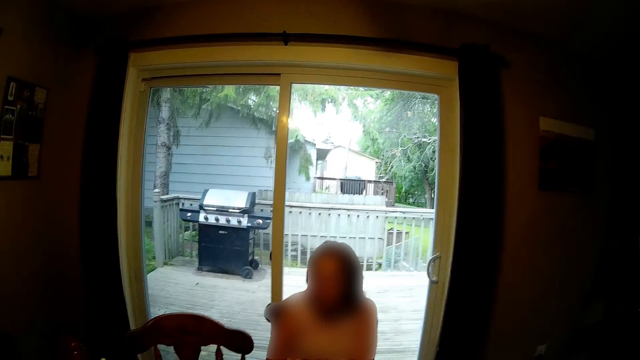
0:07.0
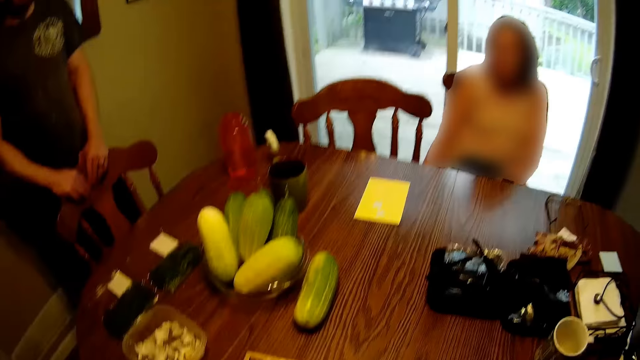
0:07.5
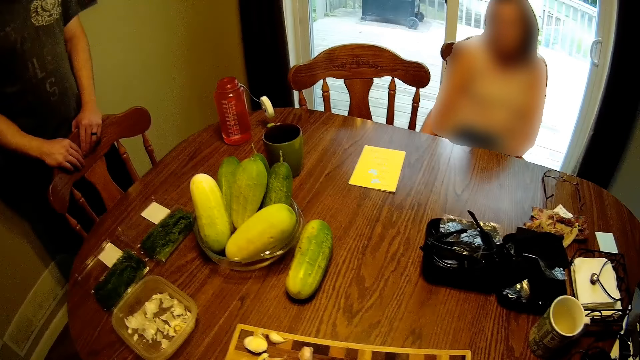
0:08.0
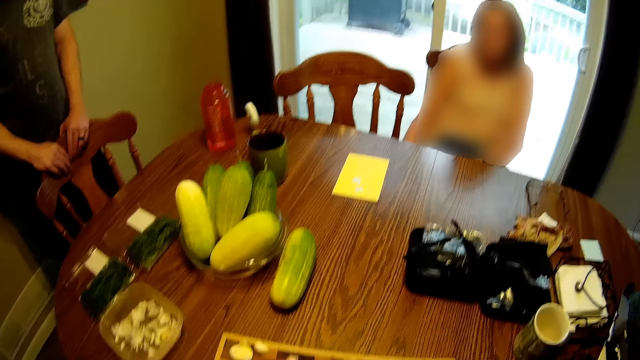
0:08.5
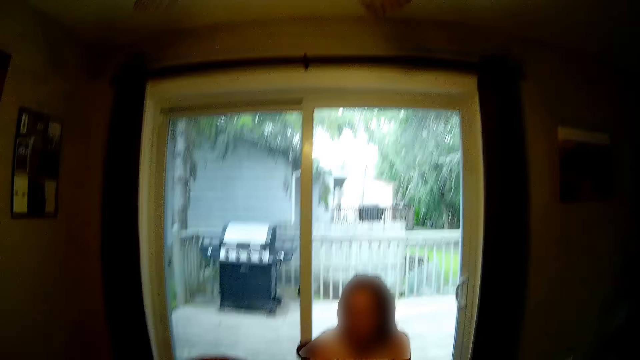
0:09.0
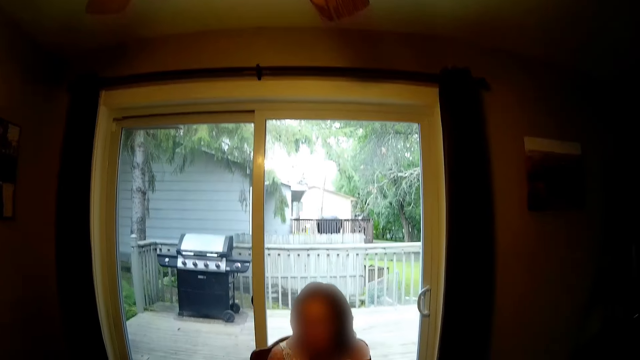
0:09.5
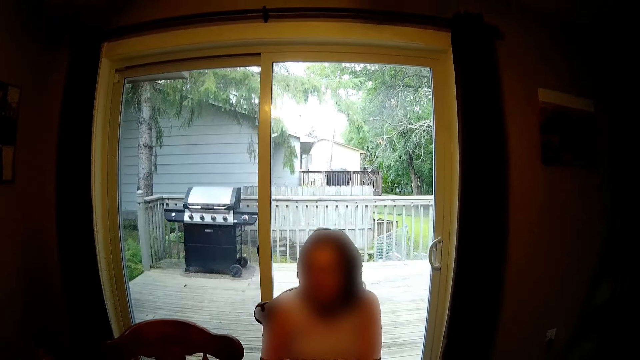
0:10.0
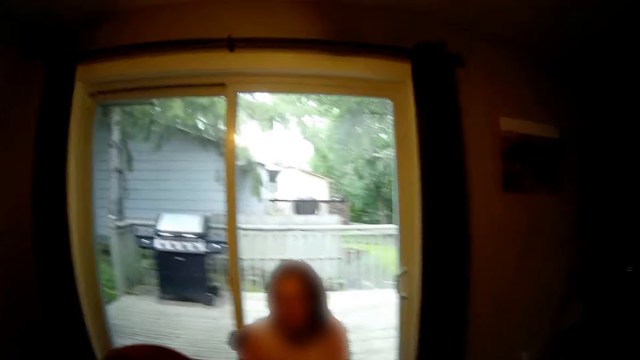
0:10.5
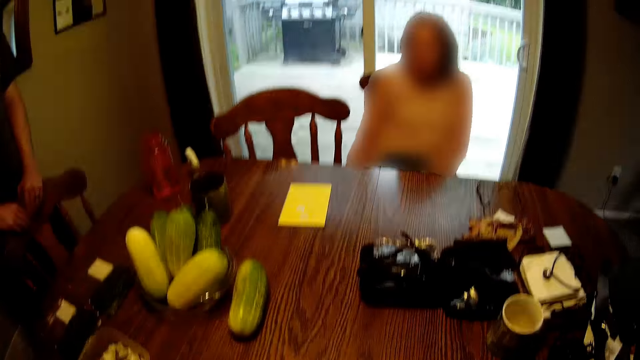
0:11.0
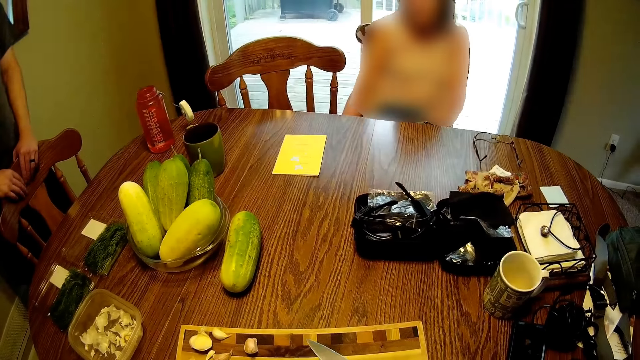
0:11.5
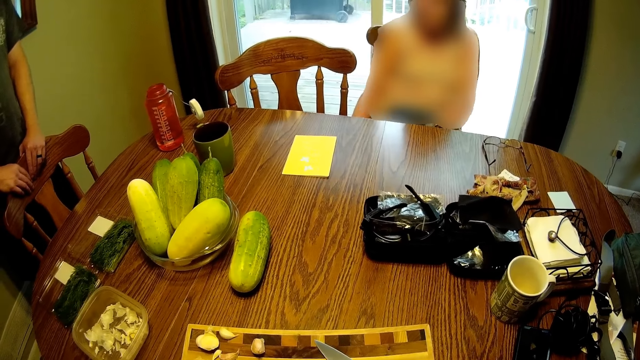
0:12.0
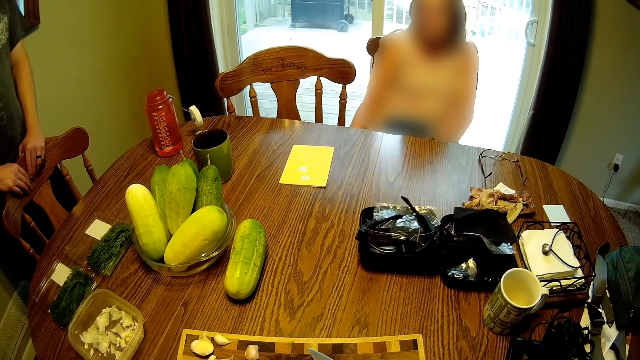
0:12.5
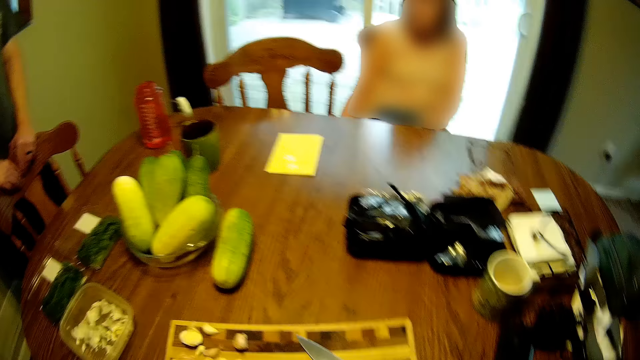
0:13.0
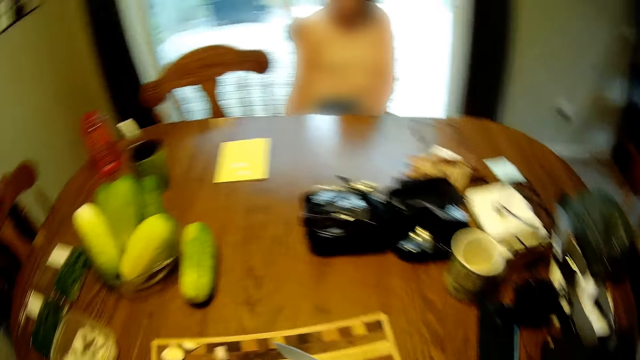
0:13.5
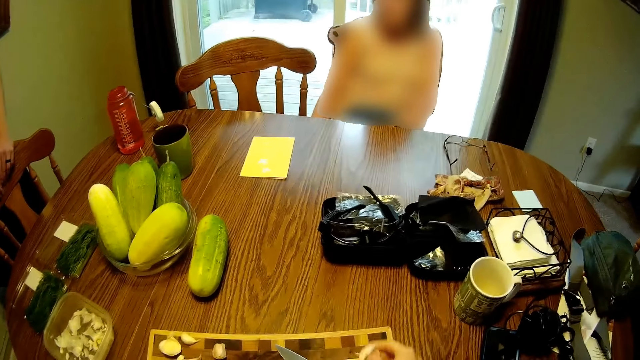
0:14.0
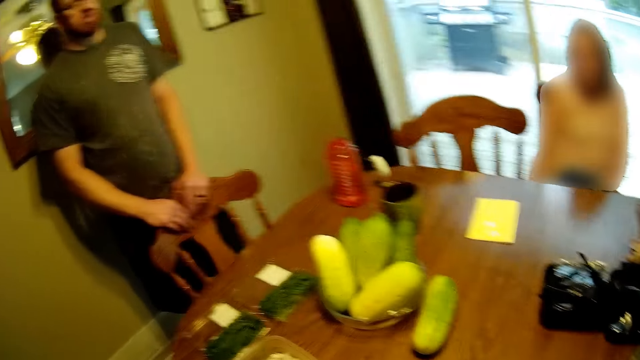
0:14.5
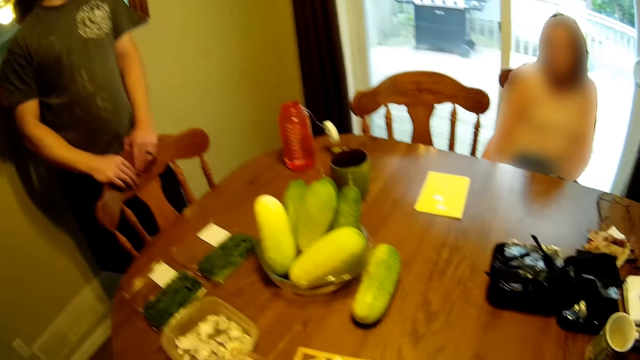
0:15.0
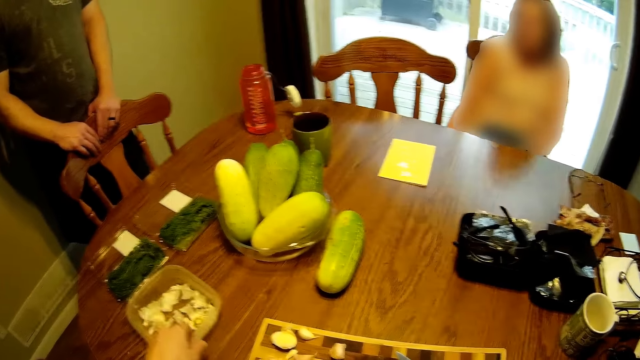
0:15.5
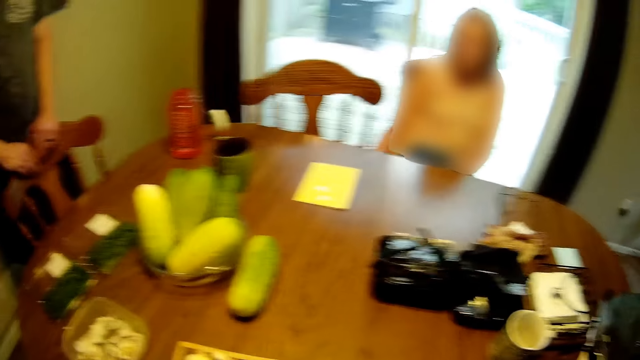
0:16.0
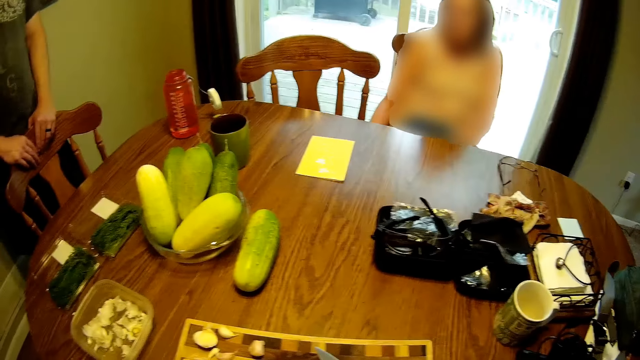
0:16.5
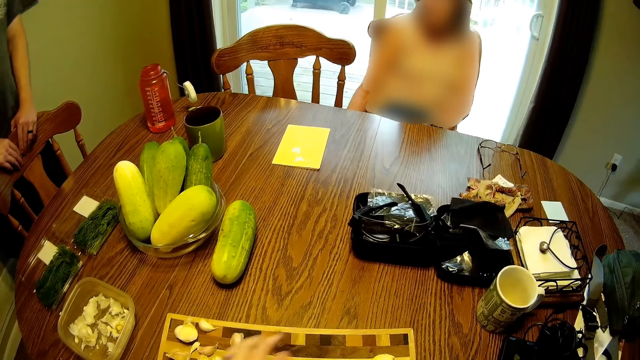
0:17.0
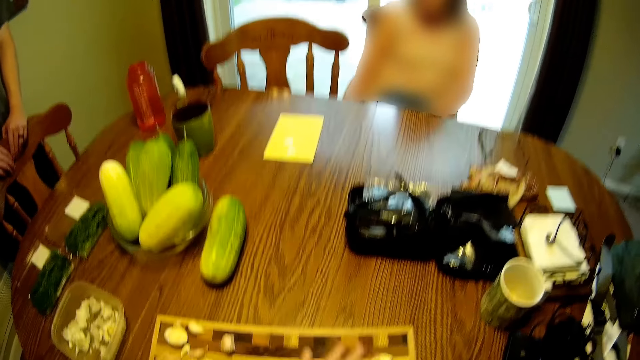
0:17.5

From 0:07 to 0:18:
The camera wearer looks in the room. They put garlic into a container on a table. They hold a bowl.

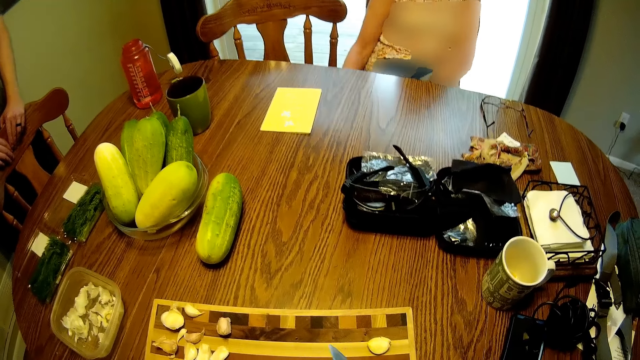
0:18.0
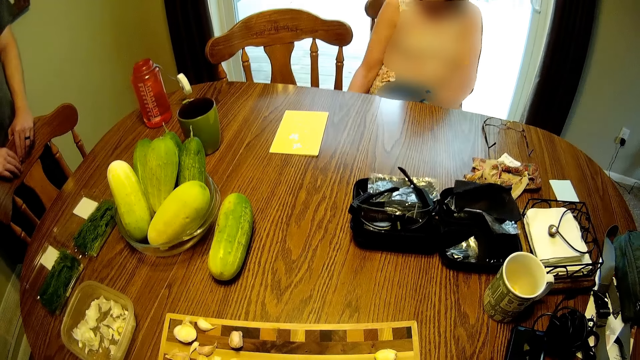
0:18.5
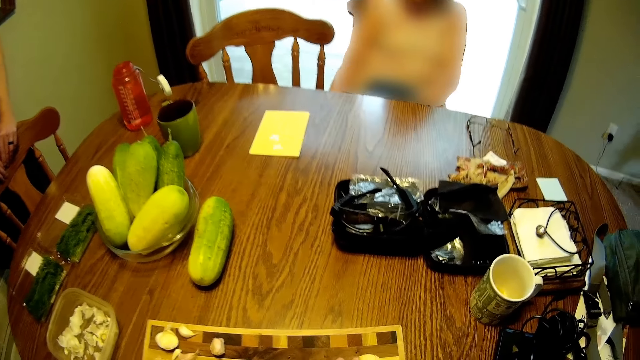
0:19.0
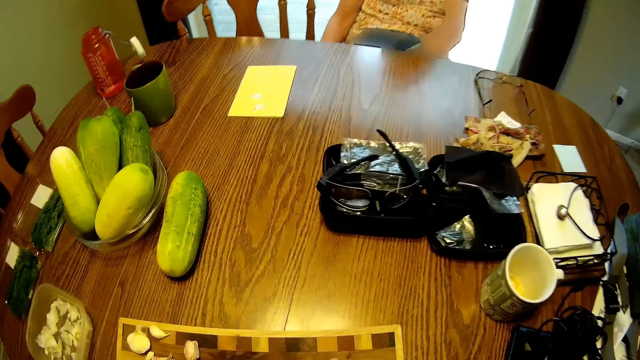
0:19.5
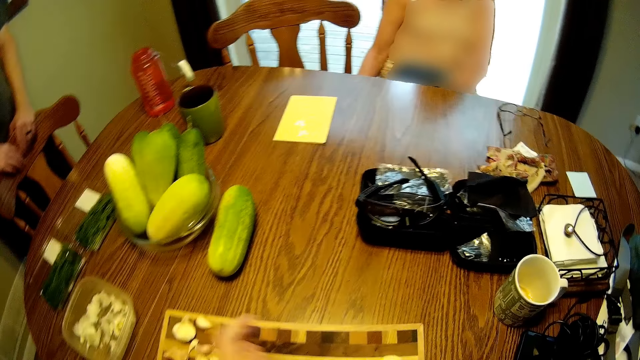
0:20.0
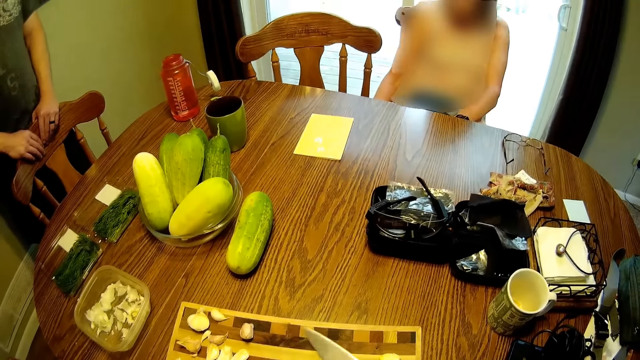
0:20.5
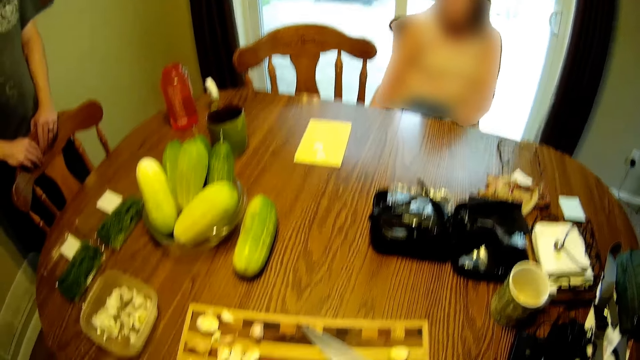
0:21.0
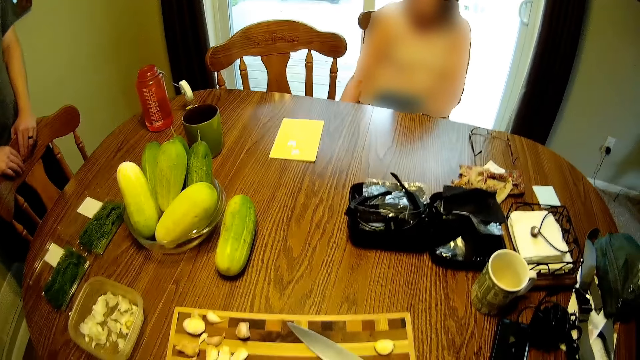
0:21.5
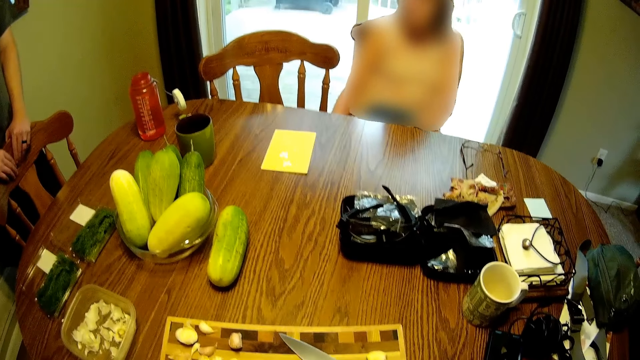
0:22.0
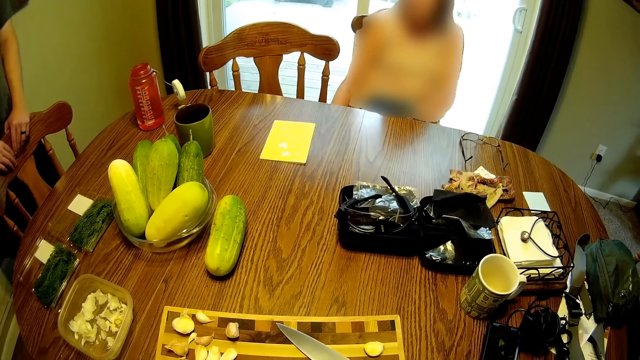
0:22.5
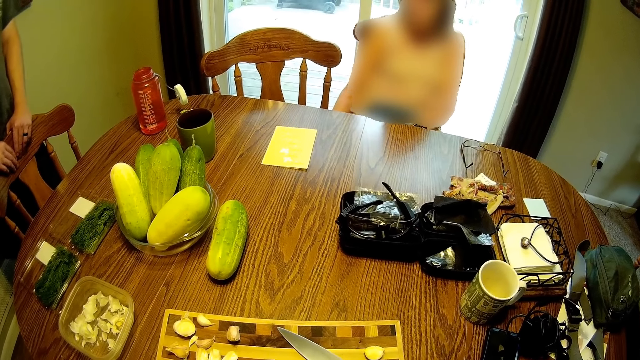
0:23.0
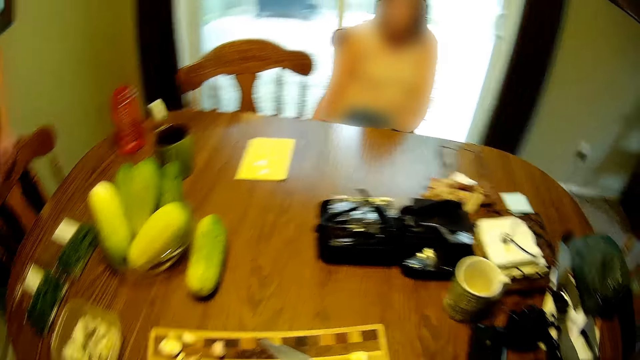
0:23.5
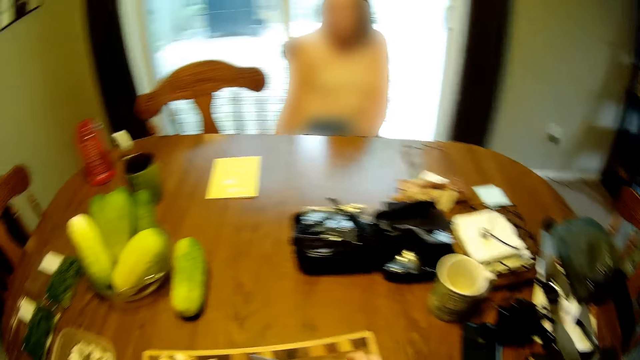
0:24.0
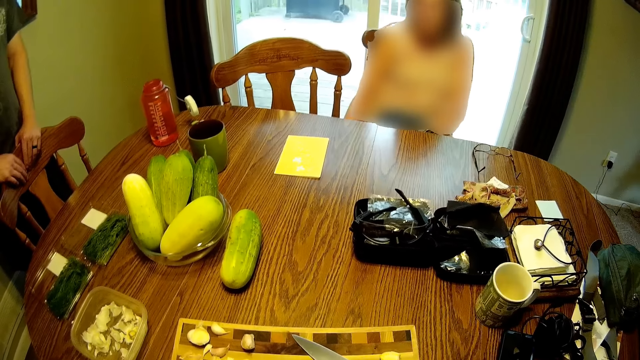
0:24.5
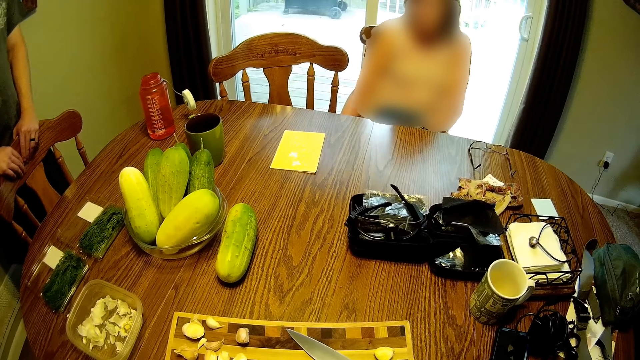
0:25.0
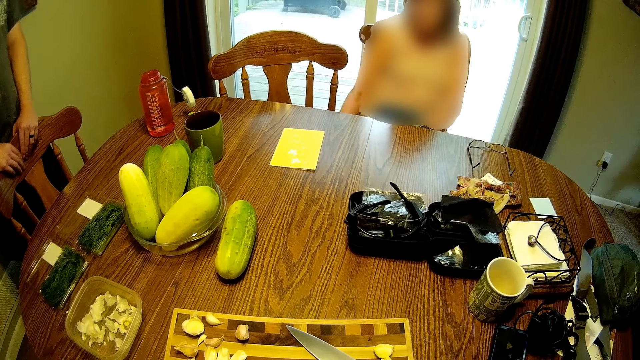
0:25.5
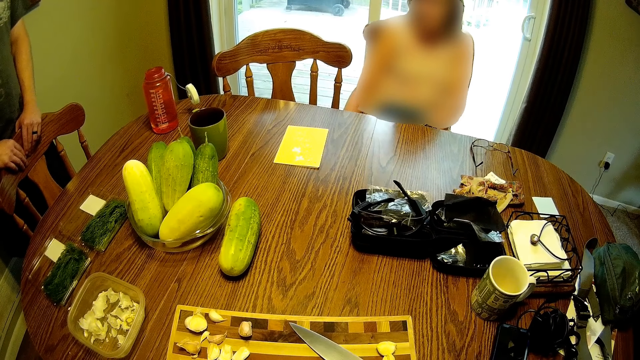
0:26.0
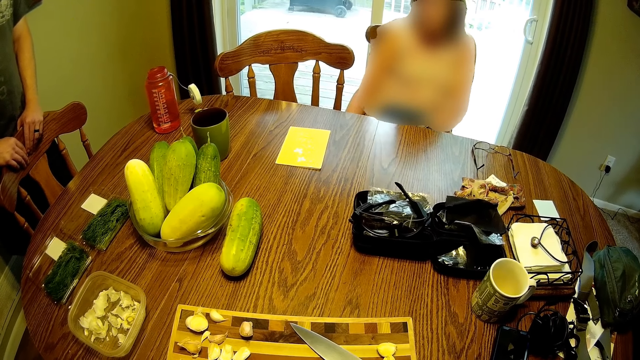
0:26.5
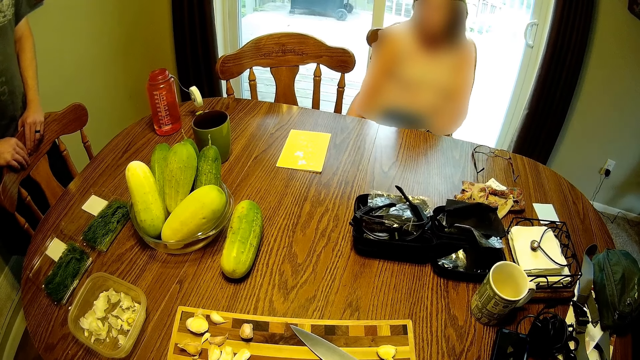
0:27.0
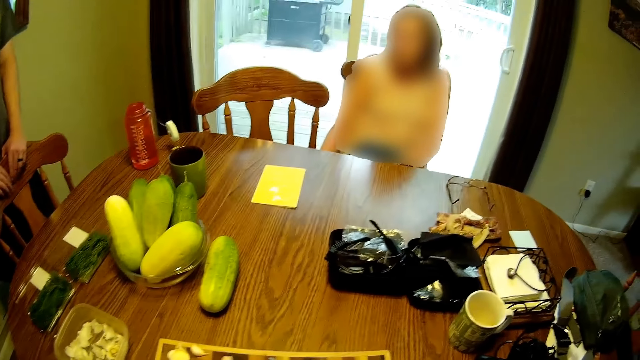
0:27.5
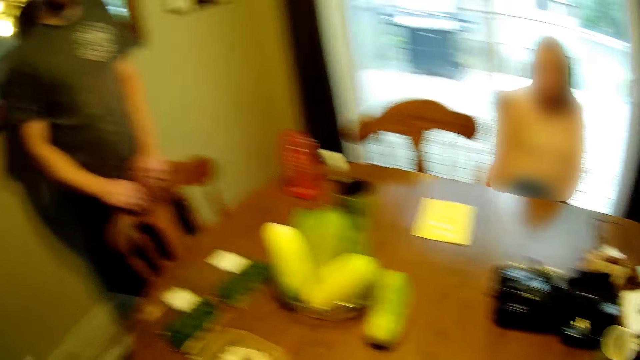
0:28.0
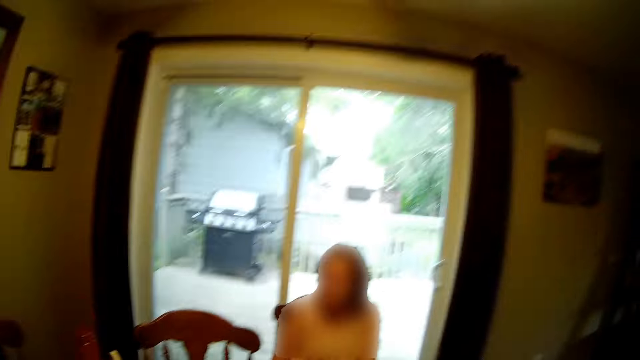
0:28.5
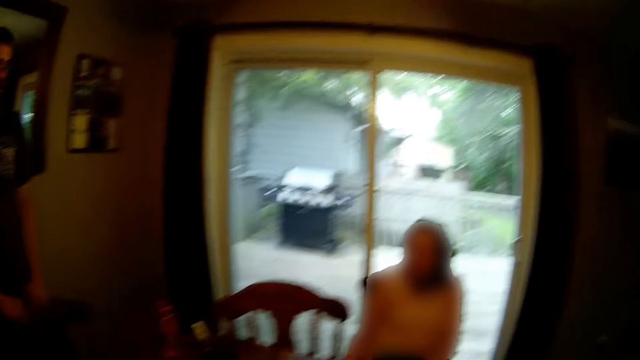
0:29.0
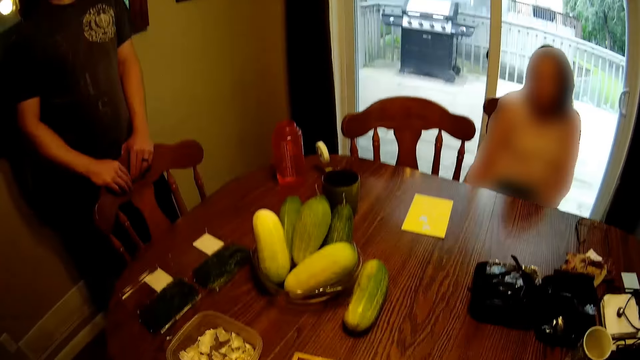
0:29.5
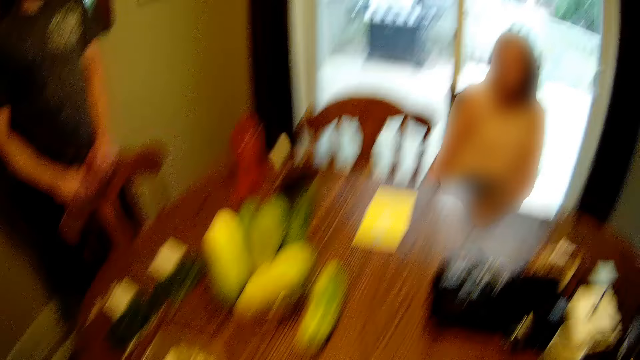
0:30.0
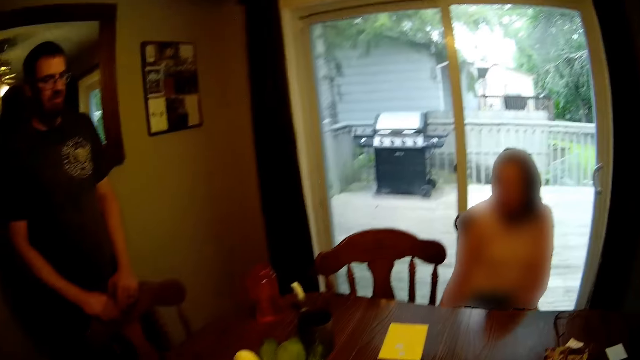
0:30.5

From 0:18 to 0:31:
The camera wearer looks around the table. They place the knife on the mat. They look around the table.
